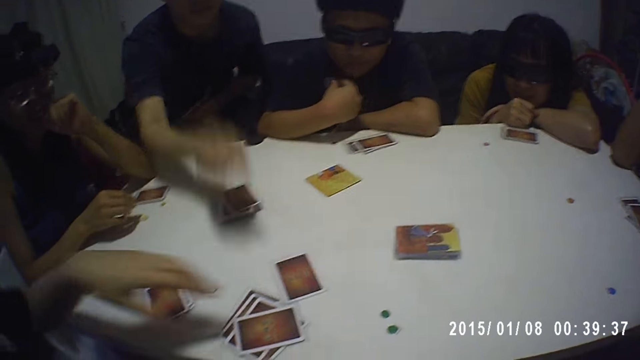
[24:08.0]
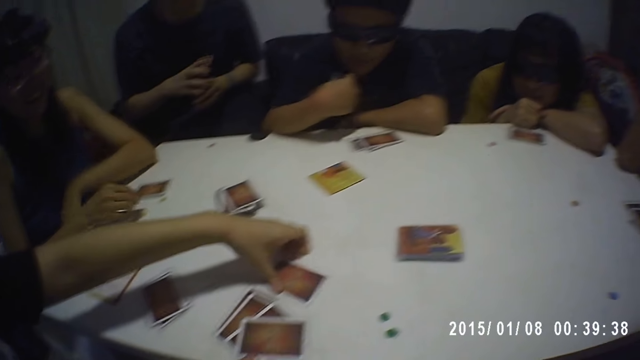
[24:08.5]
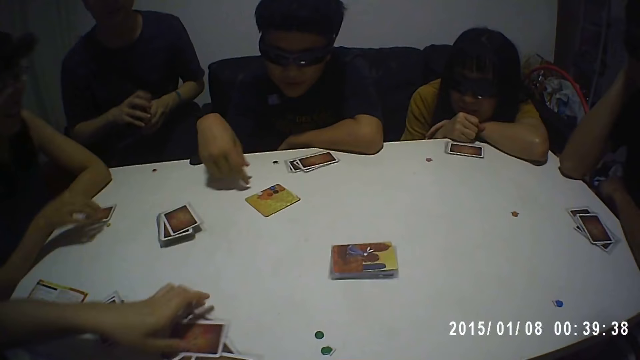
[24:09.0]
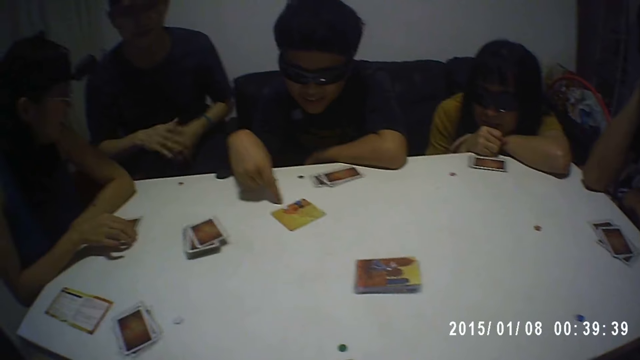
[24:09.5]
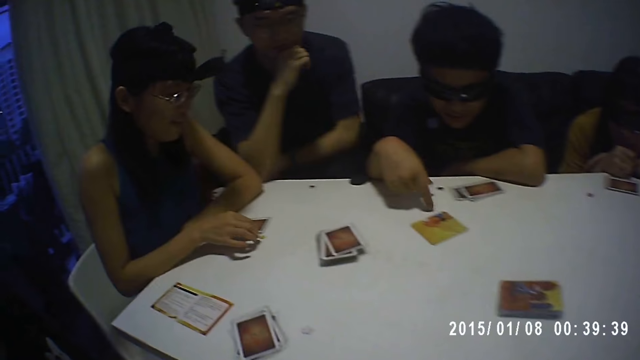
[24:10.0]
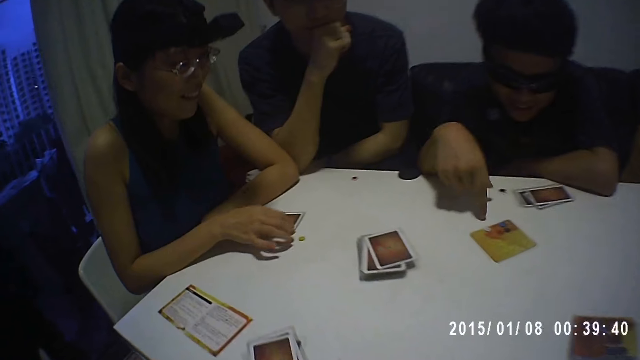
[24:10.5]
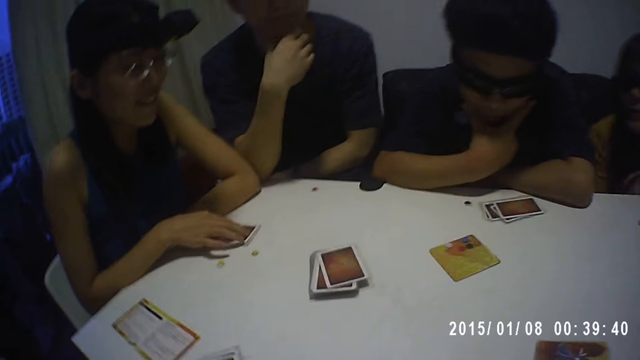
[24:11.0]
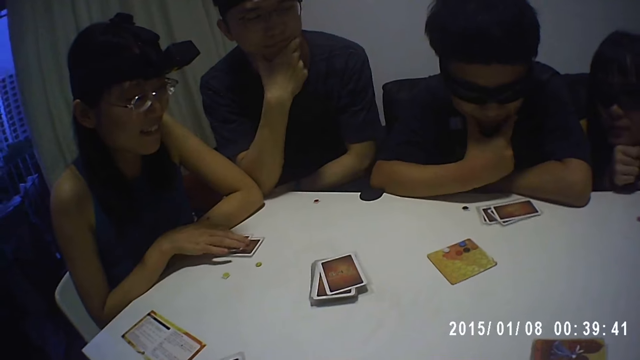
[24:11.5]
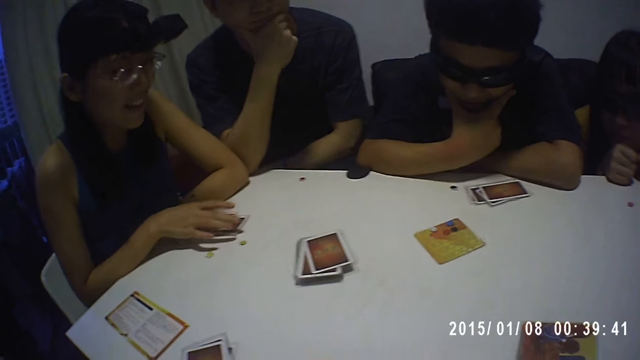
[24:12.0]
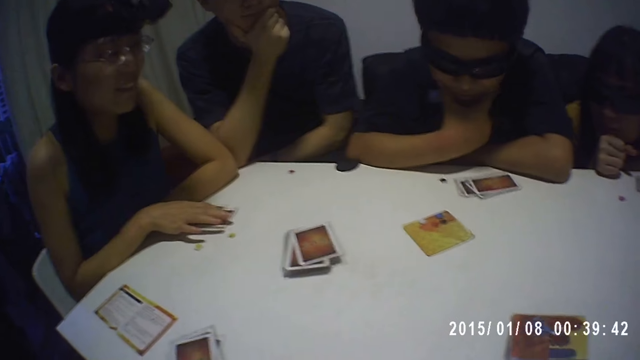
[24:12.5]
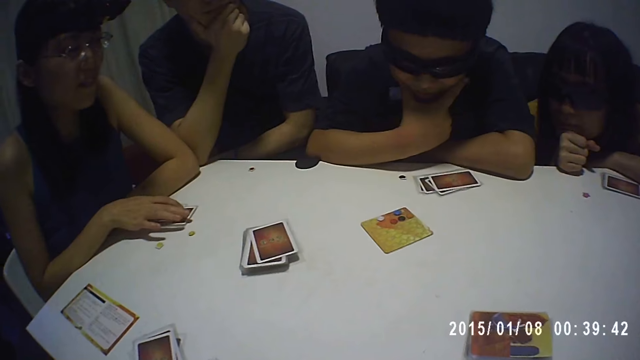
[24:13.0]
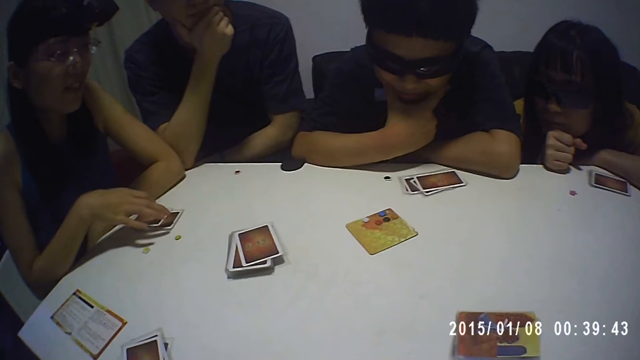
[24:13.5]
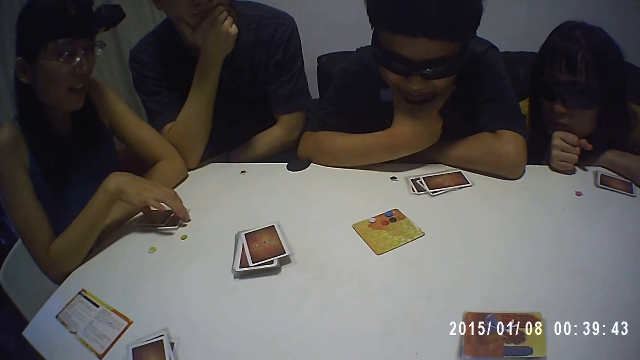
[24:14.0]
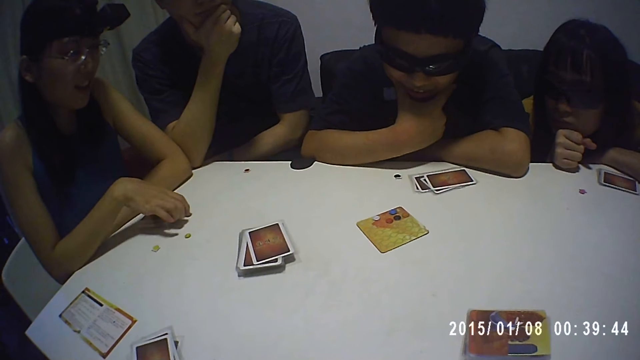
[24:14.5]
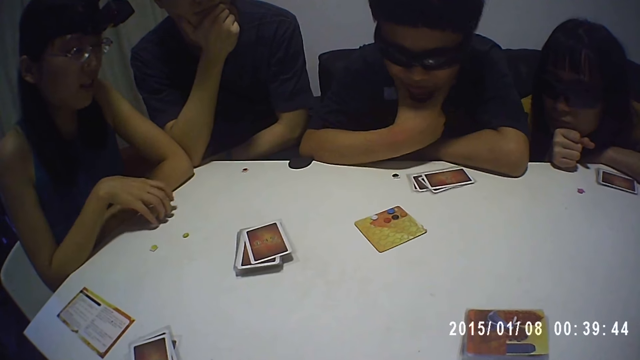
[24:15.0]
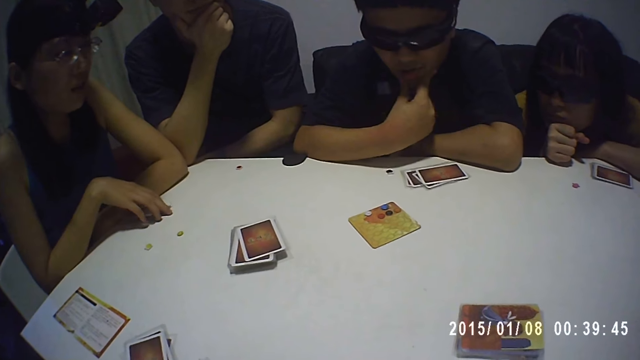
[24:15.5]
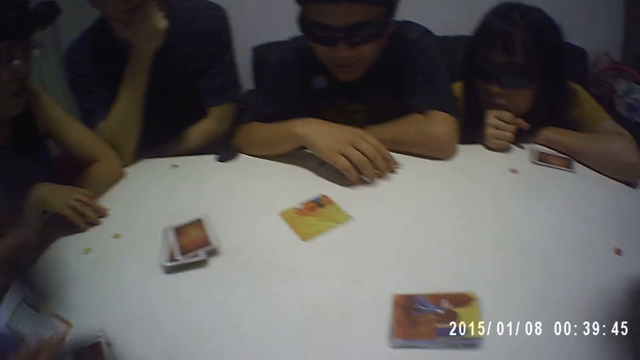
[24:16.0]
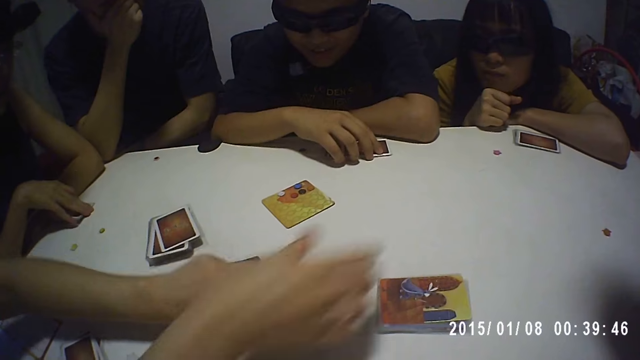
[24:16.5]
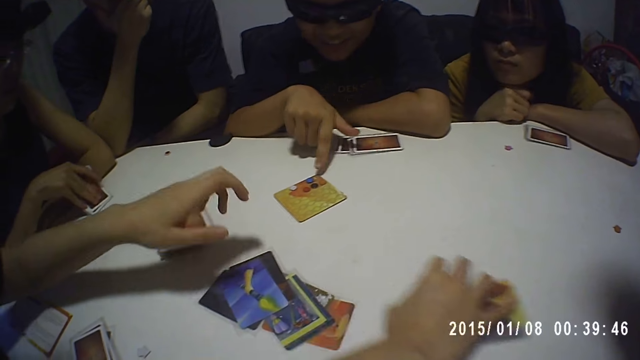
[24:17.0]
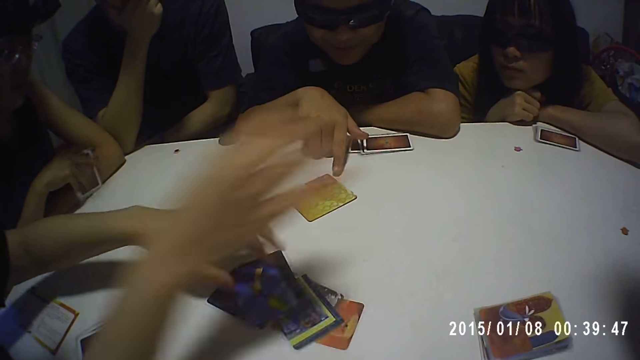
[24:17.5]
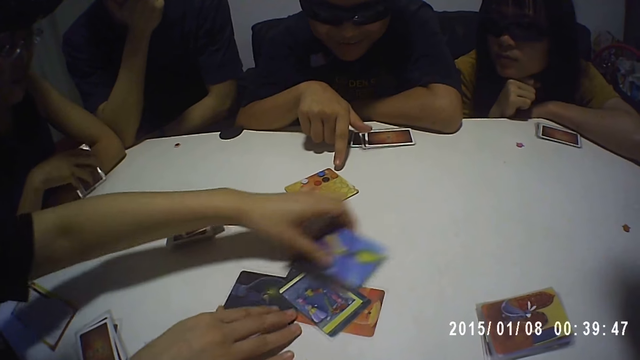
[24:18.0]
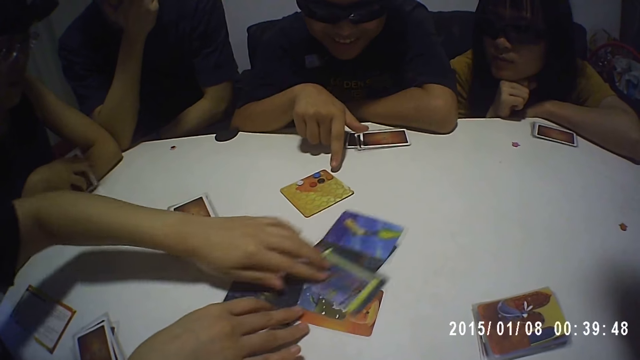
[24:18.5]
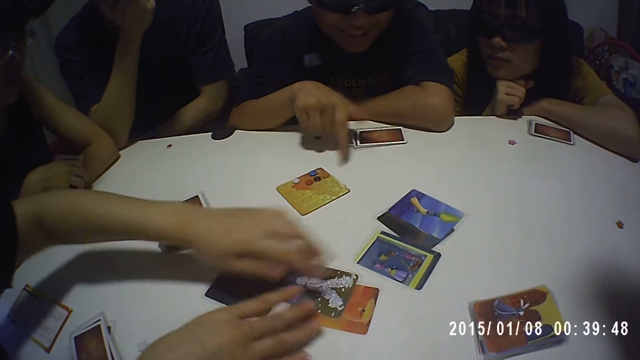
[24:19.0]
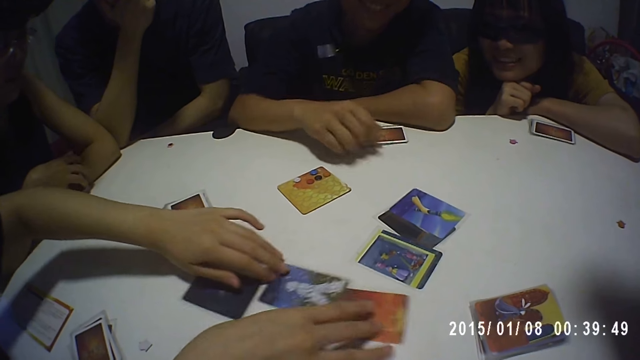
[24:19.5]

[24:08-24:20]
A man places the card on the table with his right hand. A woman holds the card on the table with her right hand. The man holds the cards with both hands. The woman picks the card from the table with her left hand. Another man taps the table with his right hand. The woman places the card on the table with her left hand and picks the cards from the table with her left hand. The first man holds the cards with his left hand. Another woman moves the token on the table with her right hand. The first man touches his face with his right hand. The other man touches his chin with his right hand. The other woman moves the card on the table with her right hand and adjusts the cards on the table with her right hand. The other man holds the cards on the table with his right hand. The first woman places the cards on the table with her left hand. The other woman picks the cards from the table with her right hand. The first woman moves the cards on the table with her right hand and spreads the cards on the table with both hands. The other man touches the card on the table with his right hand.

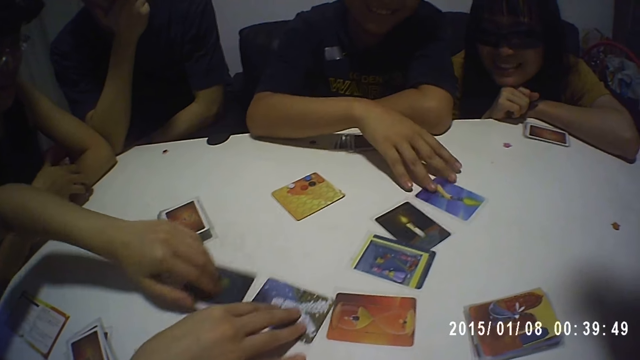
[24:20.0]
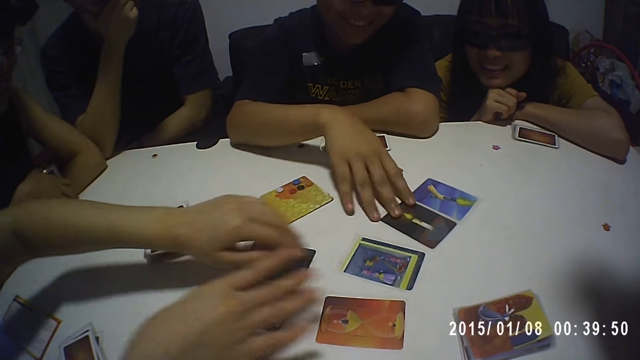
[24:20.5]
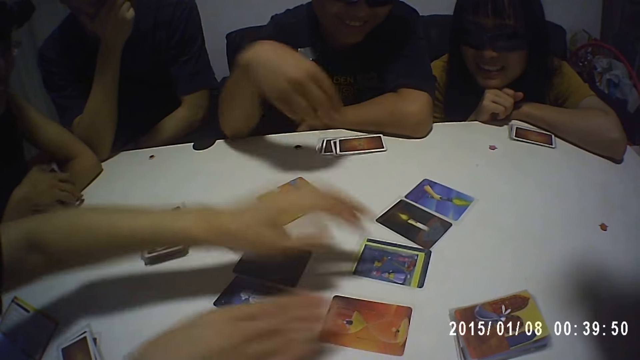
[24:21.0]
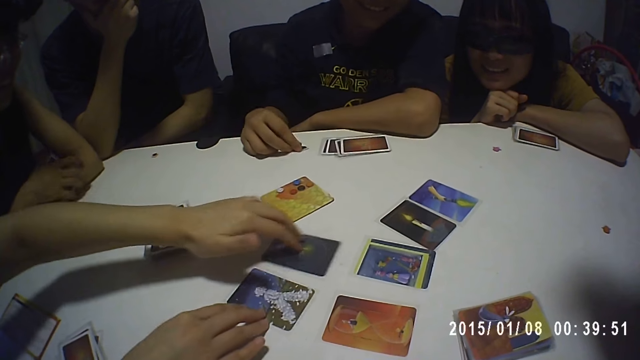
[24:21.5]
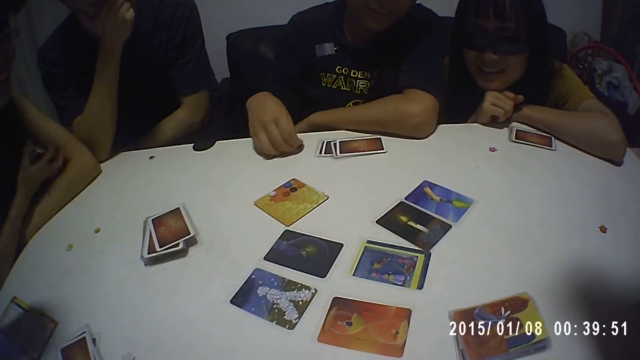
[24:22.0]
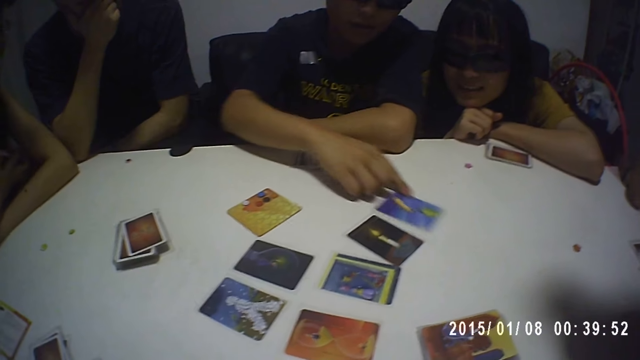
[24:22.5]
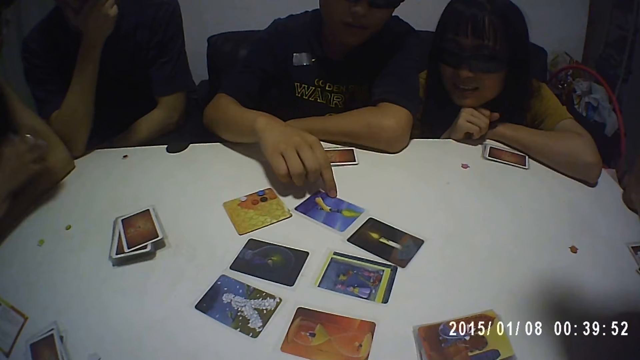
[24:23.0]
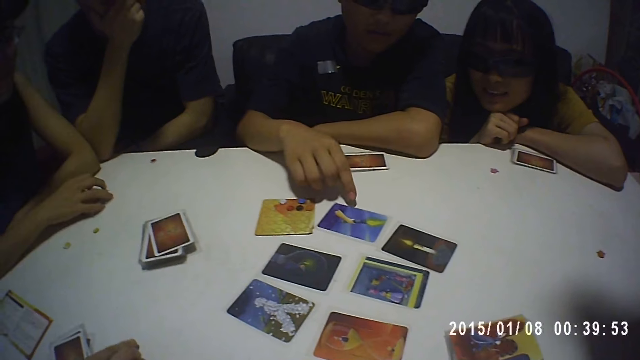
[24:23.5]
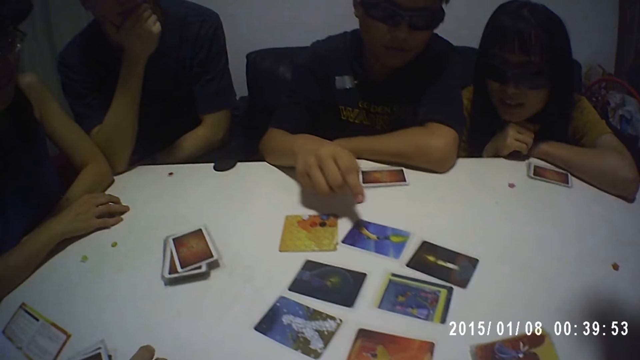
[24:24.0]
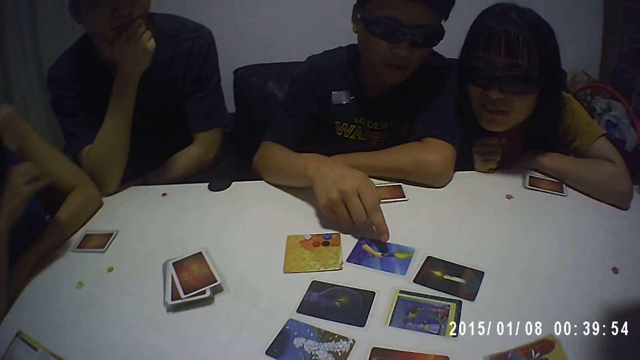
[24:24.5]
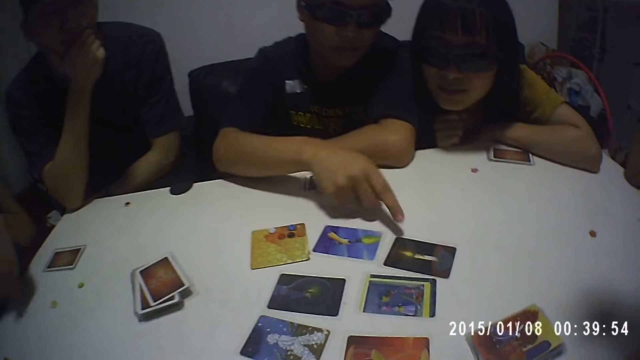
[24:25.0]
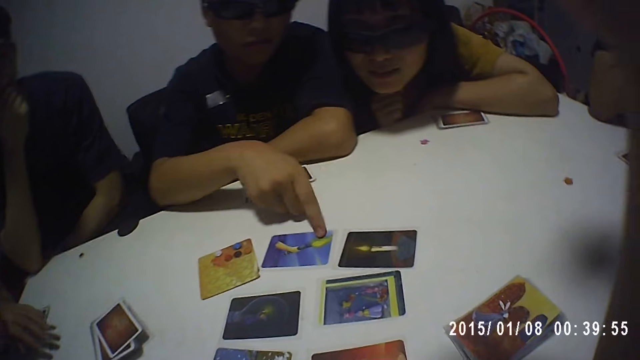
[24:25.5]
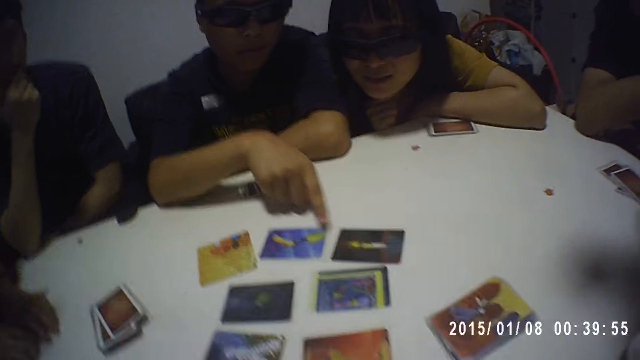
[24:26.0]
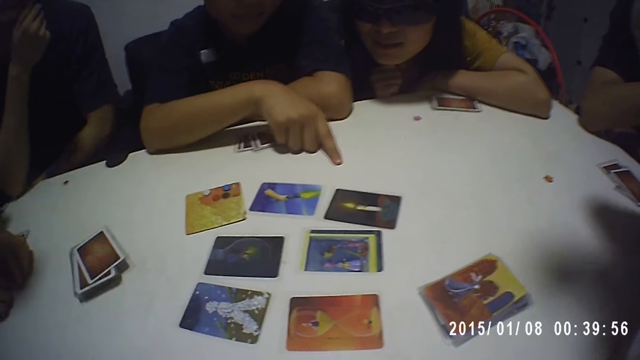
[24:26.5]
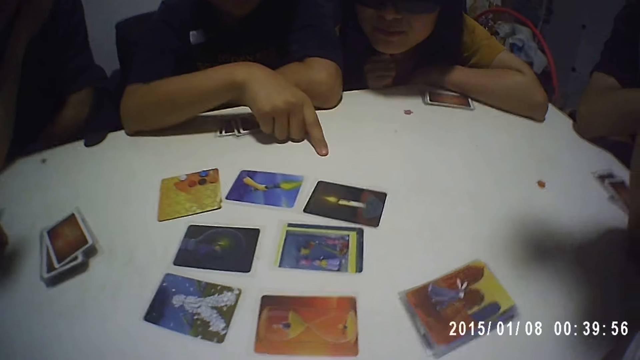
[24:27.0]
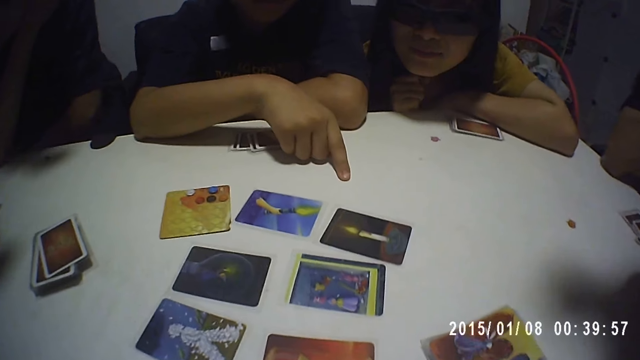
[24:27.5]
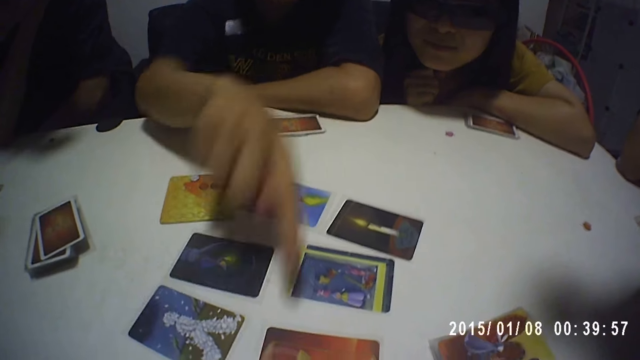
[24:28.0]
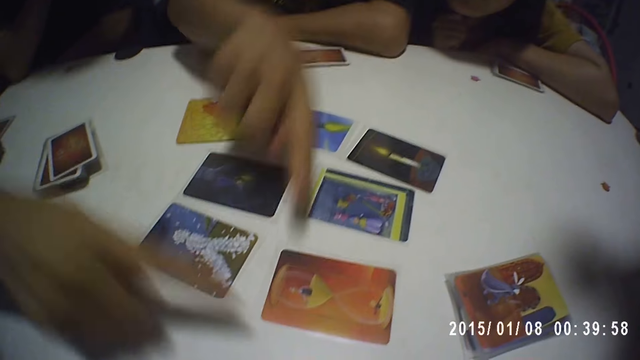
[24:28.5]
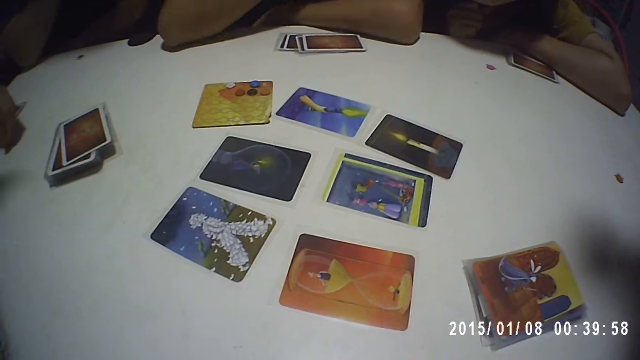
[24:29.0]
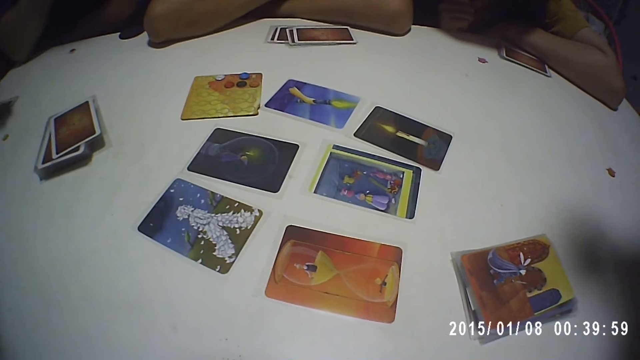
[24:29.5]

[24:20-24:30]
A man moves the card on the table with his right hand. He moves the card again. He picks the token from the table with his right hand and moves the card on the table with his right hand. A woman places the cards on the table with her right hand. The man taps the cards on the table with his right hand. The camera wearer touches his face with his right hand. The woman holds the tokens on the table with both hands. The man touches the card on the table with his right hand. The woman touches the card on the table with her right hand.
